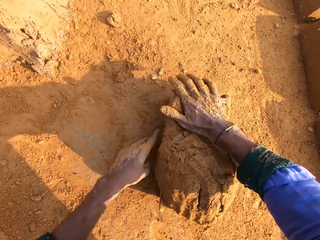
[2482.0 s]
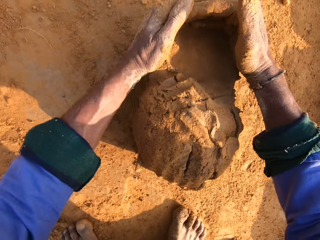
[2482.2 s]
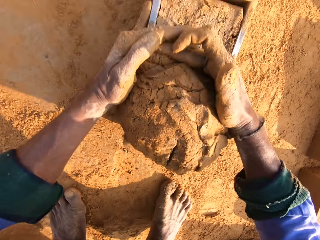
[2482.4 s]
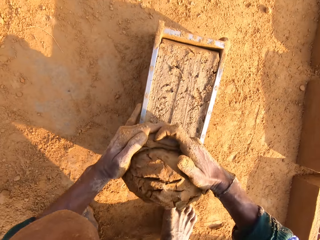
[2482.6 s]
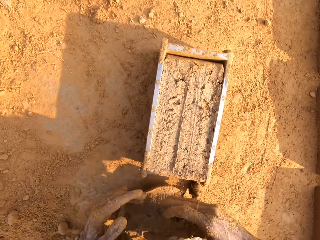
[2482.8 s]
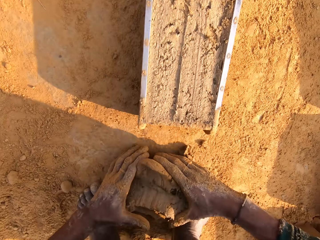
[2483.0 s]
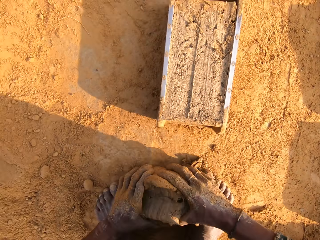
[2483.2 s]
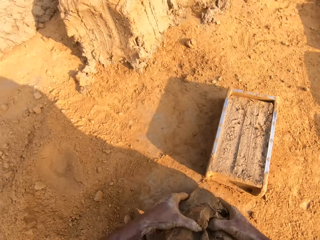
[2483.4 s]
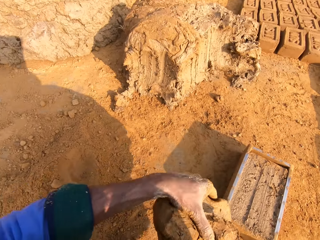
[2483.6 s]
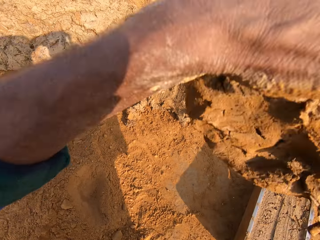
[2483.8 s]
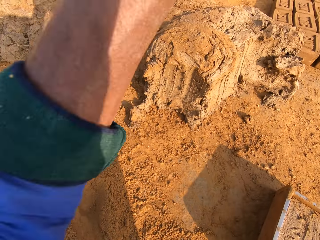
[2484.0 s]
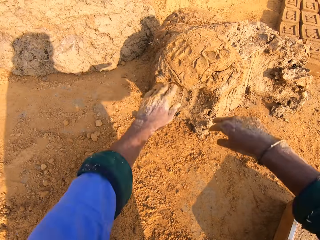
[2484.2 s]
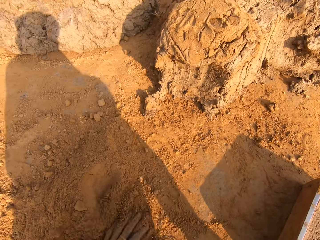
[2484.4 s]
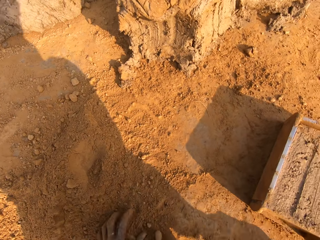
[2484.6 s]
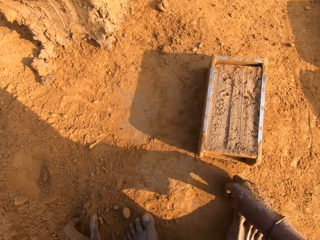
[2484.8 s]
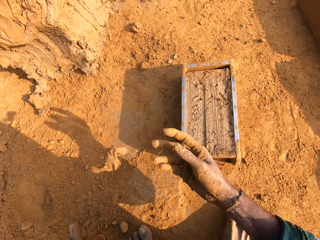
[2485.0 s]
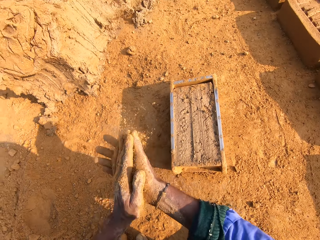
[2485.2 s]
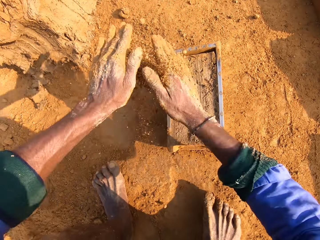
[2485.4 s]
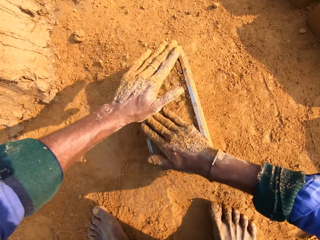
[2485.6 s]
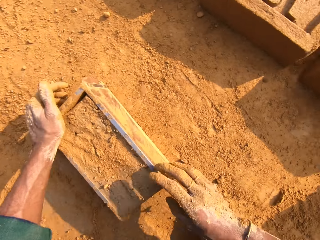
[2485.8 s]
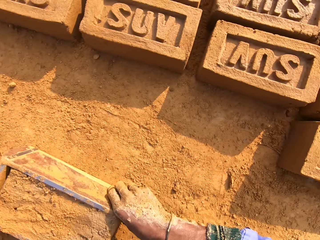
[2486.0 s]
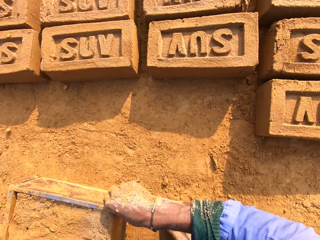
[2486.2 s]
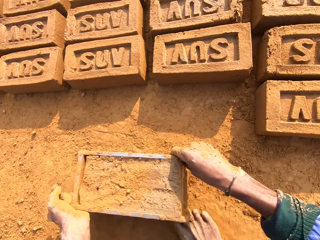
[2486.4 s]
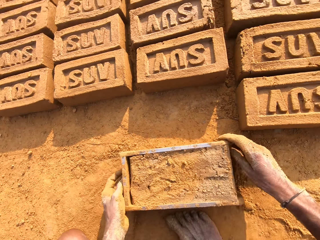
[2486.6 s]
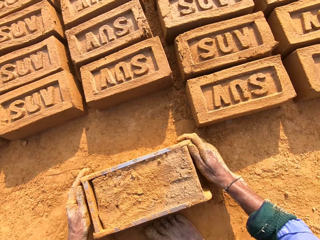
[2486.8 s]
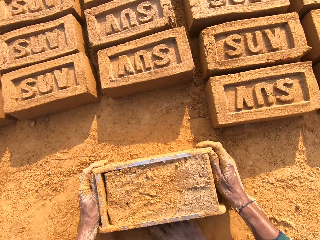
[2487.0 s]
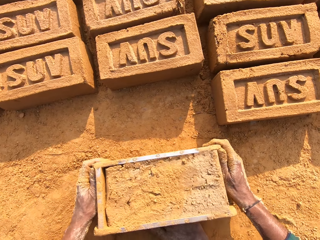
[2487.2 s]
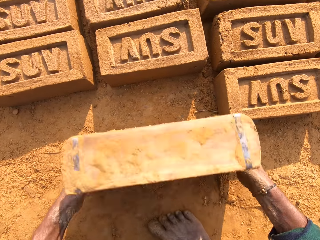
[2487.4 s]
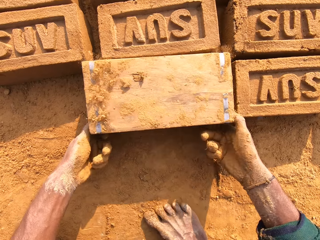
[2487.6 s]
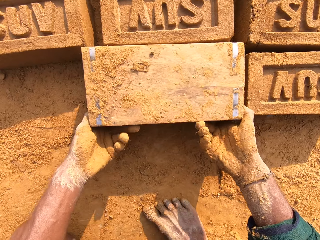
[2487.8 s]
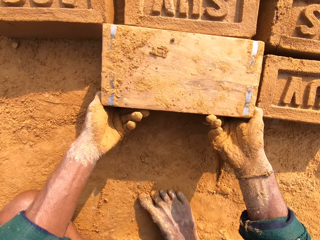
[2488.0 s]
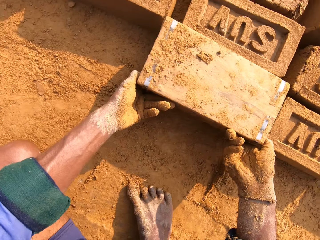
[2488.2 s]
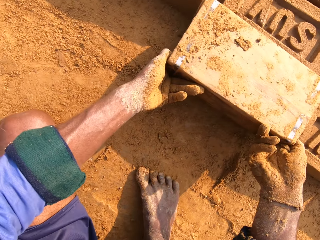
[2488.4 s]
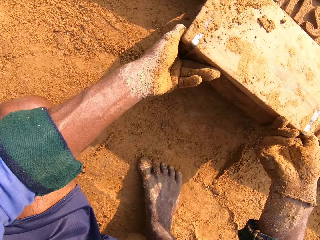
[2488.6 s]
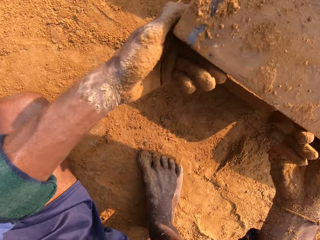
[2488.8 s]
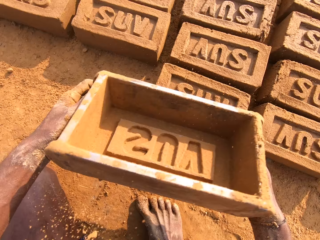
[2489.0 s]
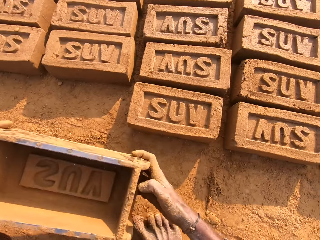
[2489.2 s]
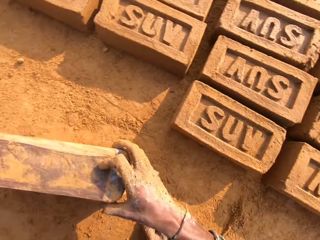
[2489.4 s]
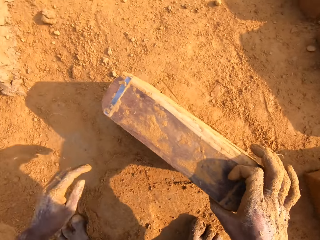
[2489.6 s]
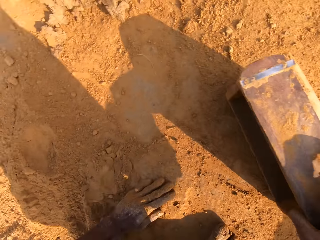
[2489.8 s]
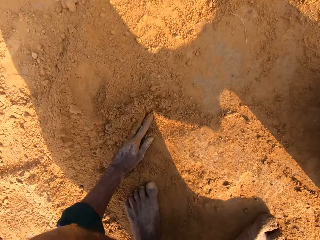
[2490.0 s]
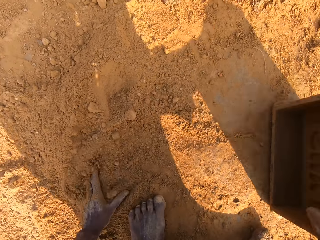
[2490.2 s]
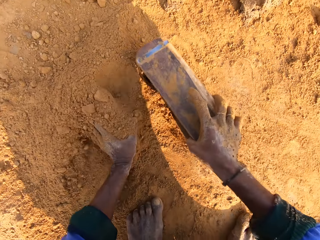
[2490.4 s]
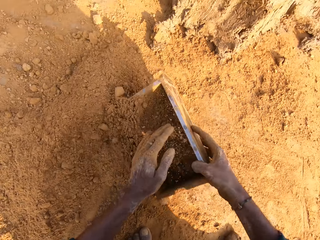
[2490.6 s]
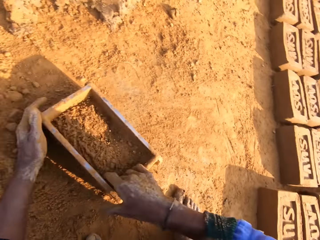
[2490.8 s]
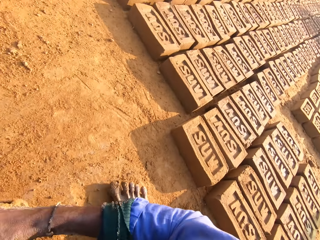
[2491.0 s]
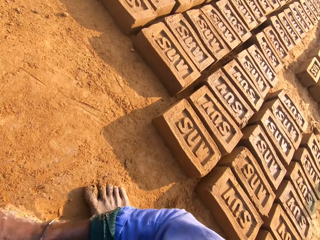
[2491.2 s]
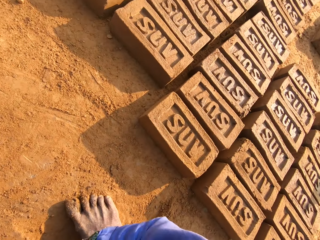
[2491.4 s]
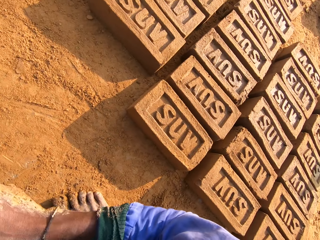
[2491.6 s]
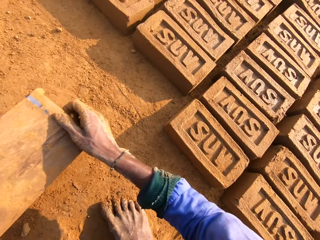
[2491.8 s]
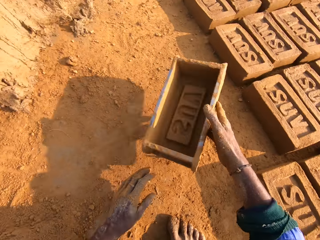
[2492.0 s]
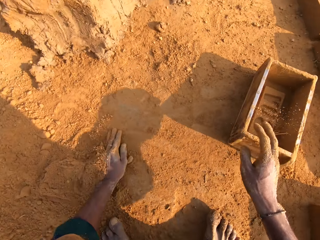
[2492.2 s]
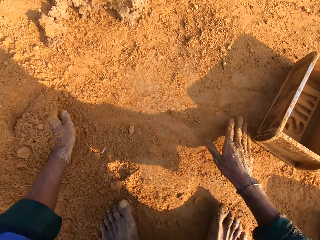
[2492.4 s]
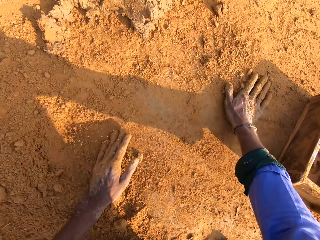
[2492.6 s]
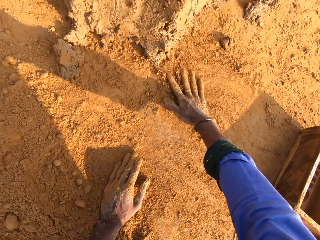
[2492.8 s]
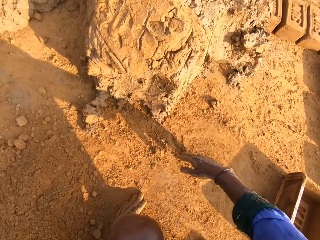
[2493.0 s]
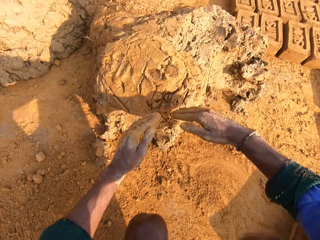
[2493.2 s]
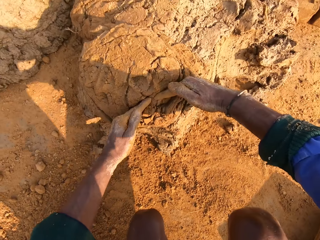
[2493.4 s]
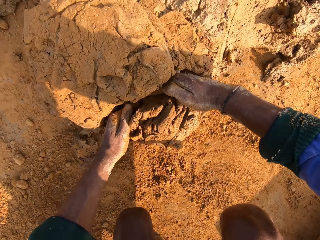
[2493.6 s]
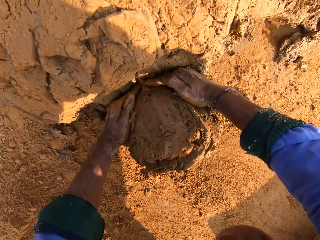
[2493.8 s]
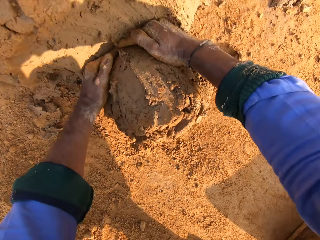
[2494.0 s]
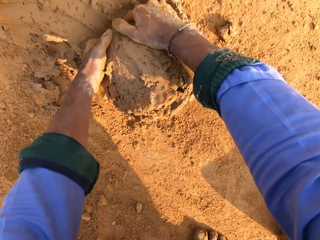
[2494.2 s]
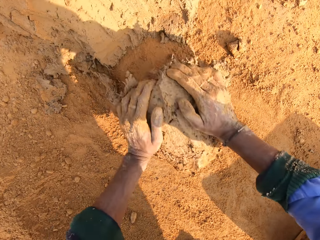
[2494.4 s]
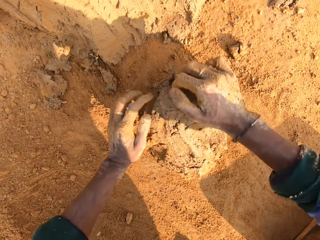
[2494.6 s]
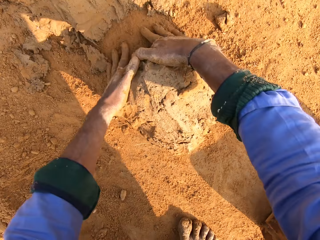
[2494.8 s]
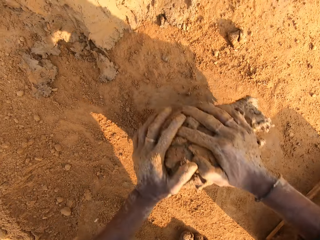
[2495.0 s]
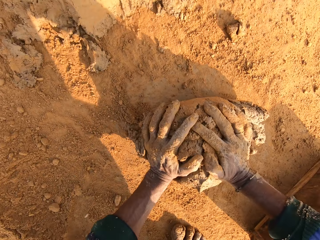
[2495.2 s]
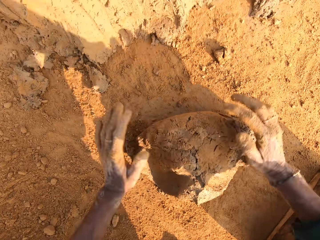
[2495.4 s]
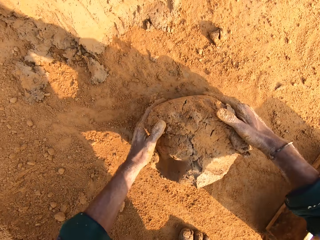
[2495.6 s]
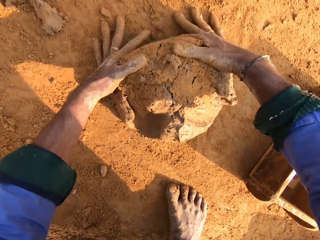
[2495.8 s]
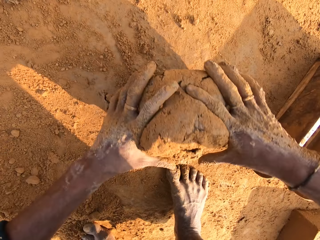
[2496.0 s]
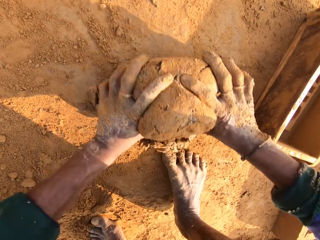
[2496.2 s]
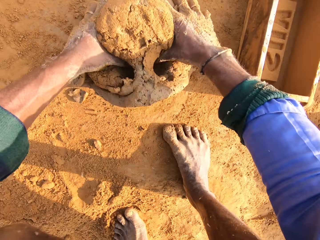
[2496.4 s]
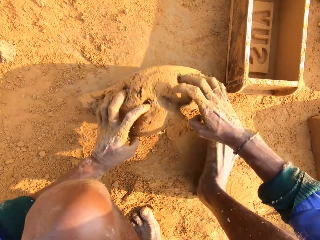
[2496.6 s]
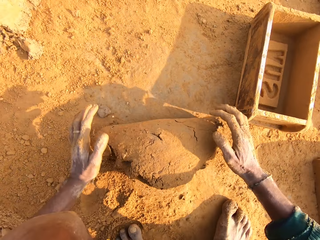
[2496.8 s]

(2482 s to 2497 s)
The camera wearer cuts the mud. He scrapes off the excess mortar with his hands. He throws the mortar in the heap of the mortar. He touches the soil. He picks up the brick mold. He removes a brick from the brick mold. He drops the brick mold on the ground. He puts sand or soil in the brick mold. He pours the sand in the brick mold. He holds the brick mold. He puts the brick mold on the ground. He touches the soil. He cuts a small amount of mortar from the heap of mortar. He rolls the mortar on the ground.

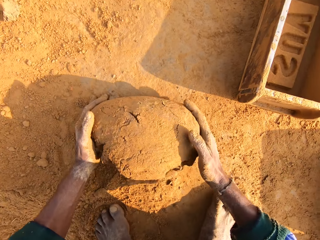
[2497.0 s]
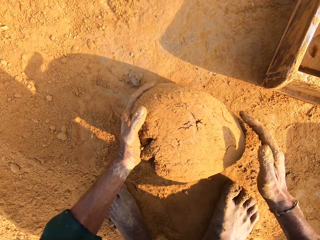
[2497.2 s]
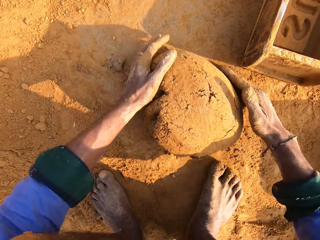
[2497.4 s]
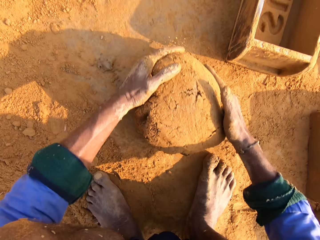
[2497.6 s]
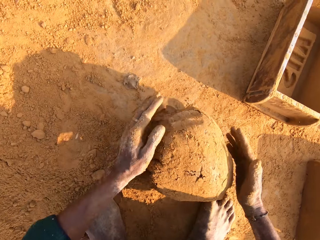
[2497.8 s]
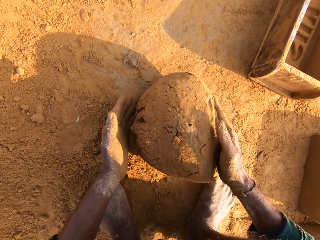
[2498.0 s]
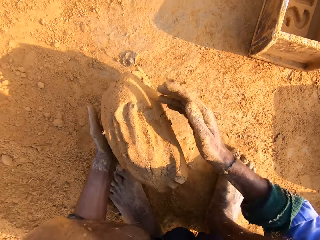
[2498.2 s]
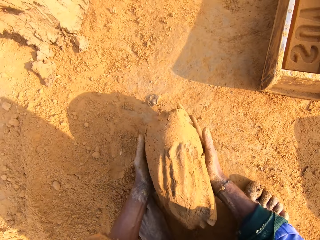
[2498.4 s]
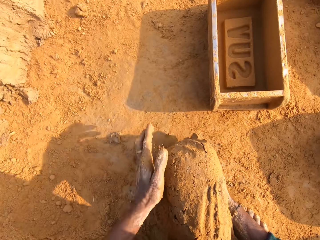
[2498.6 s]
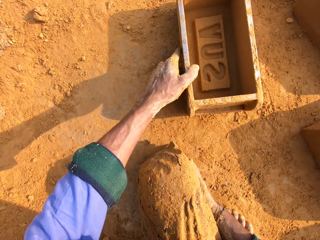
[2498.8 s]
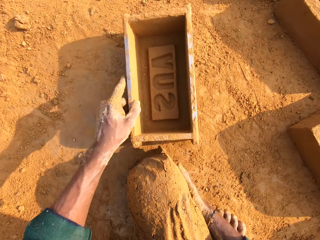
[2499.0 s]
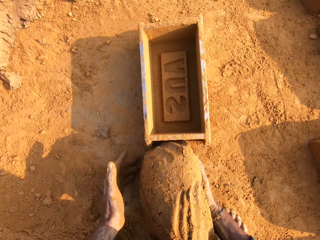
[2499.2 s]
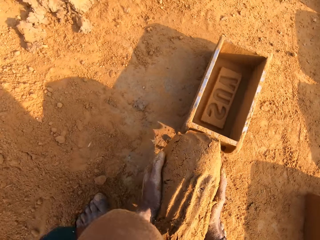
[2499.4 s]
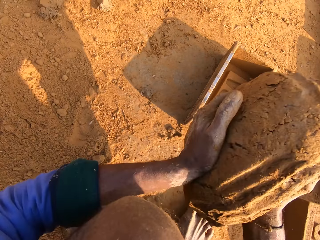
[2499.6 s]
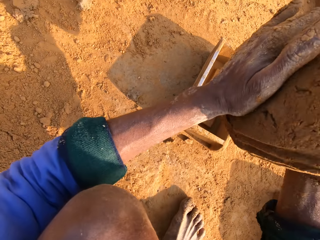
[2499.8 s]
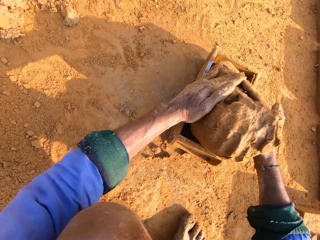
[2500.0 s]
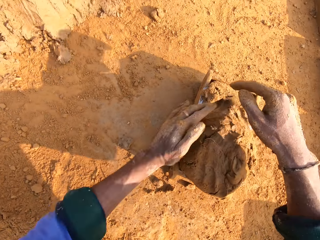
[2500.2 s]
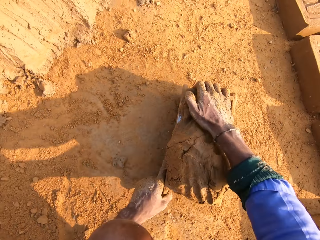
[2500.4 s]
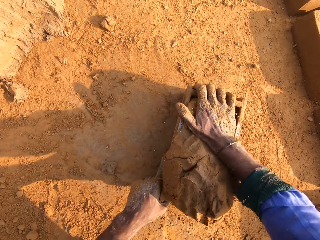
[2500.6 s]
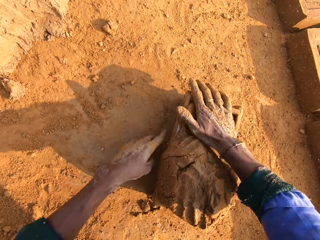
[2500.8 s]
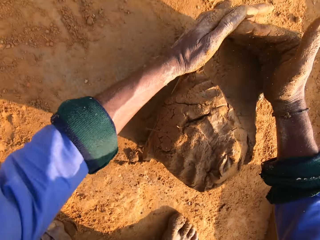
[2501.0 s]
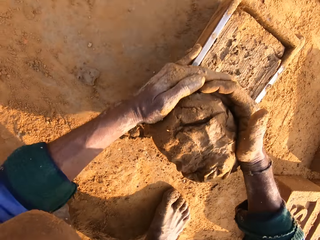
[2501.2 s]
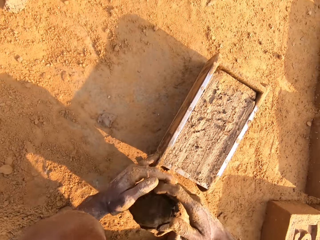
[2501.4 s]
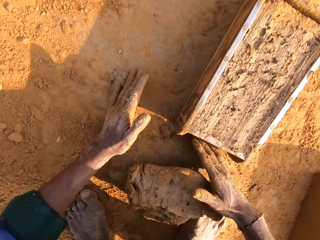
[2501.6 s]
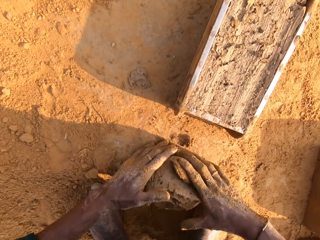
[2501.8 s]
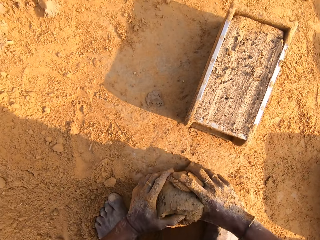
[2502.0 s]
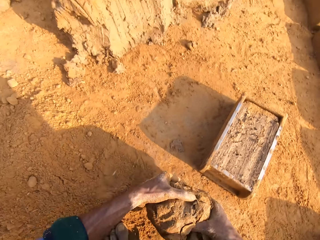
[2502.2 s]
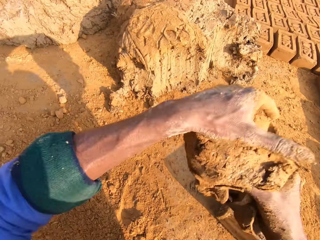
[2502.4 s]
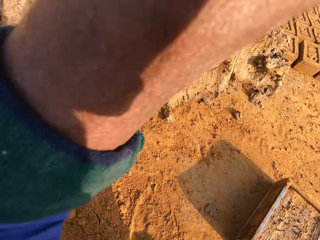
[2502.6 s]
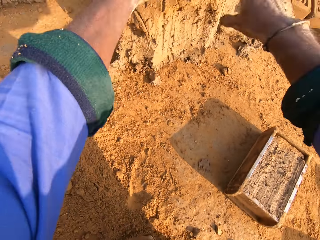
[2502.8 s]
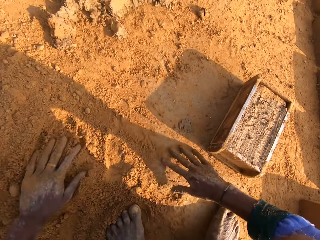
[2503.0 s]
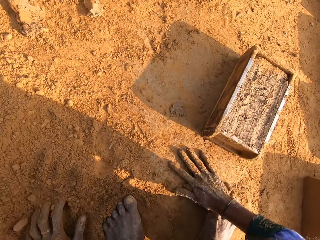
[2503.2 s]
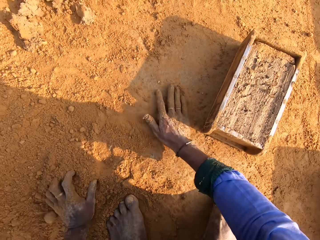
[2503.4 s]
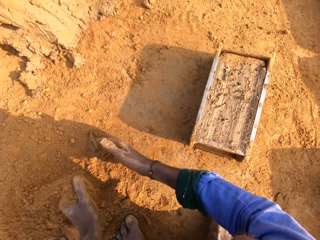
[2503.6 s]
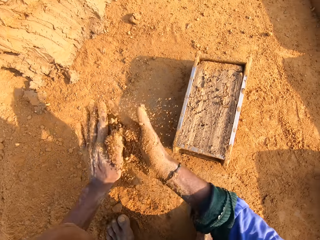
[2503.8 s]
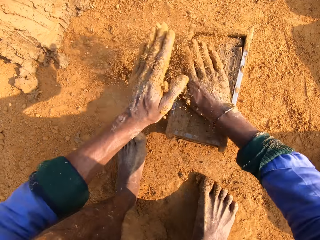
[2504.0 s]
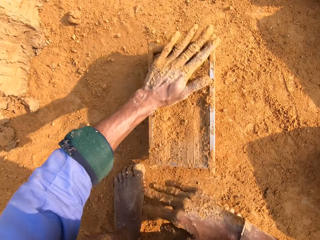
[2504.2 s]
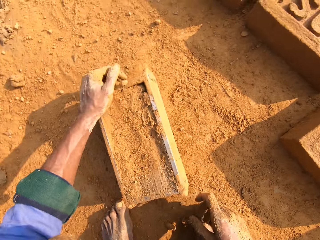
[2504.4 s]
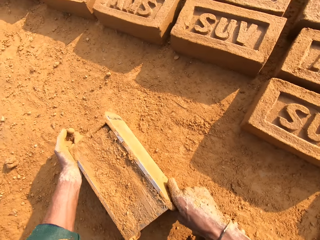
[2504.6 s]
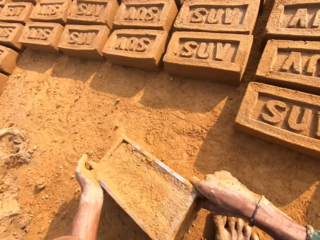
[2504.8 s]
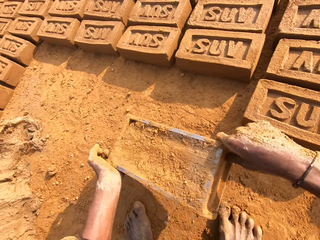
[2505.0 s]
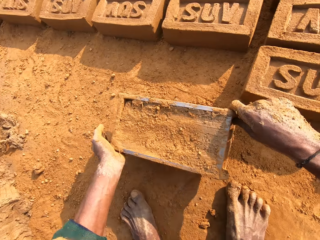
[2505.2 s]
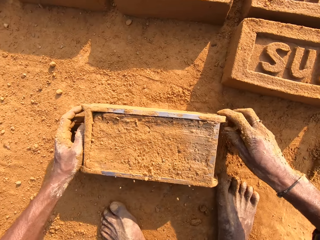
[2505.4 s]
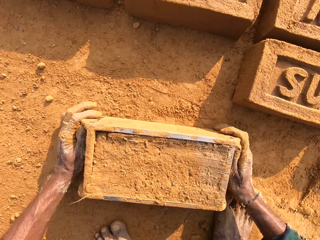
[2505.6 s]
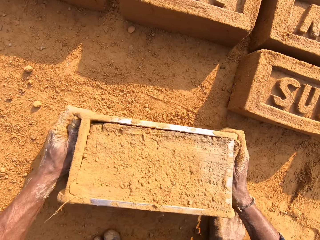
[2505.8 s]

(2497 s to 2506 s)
The camera wearer picks up the brick mold. He pulls the brick mold. He drops the mortar or mud in the brick mold. He cuts the mud. He removes excess mortar with his hands. He picks up the mud. He throws the mortar in the heap of the mortar. He touches the soil. He rubs his hands with sand. He picks up the brick mold.
